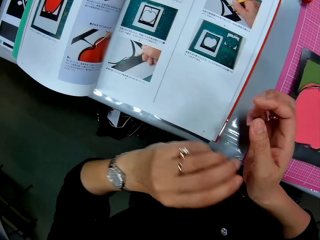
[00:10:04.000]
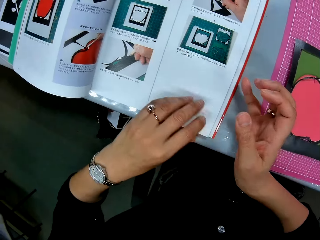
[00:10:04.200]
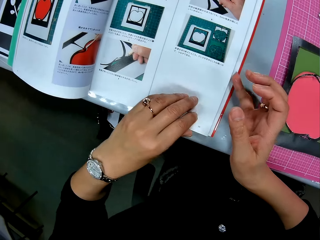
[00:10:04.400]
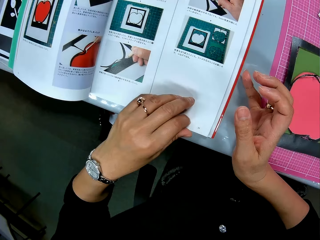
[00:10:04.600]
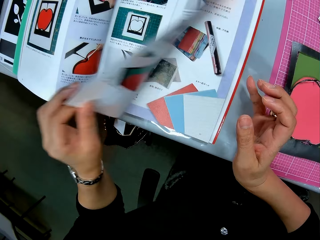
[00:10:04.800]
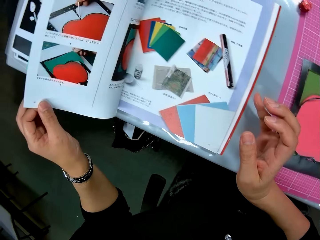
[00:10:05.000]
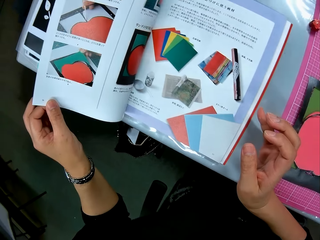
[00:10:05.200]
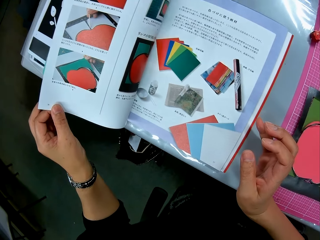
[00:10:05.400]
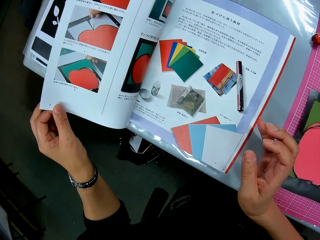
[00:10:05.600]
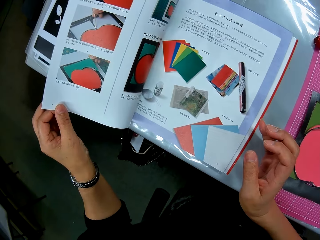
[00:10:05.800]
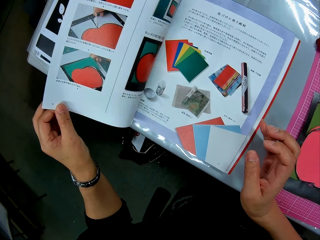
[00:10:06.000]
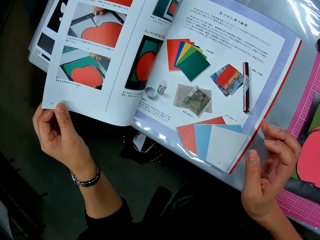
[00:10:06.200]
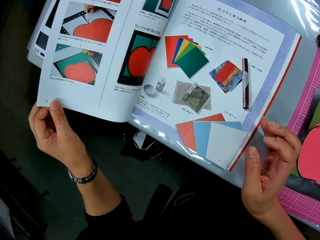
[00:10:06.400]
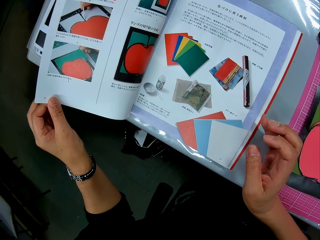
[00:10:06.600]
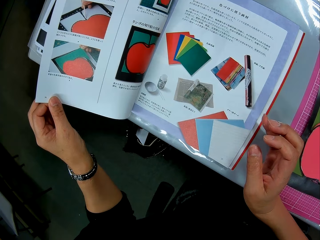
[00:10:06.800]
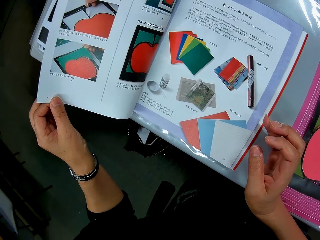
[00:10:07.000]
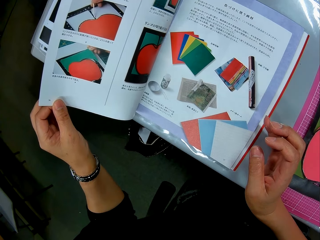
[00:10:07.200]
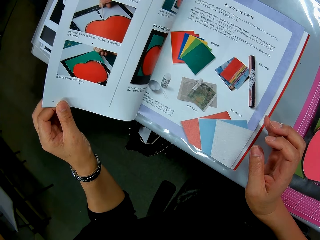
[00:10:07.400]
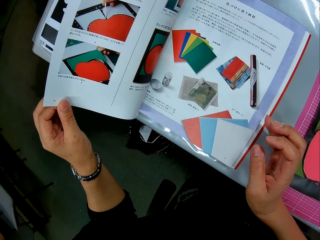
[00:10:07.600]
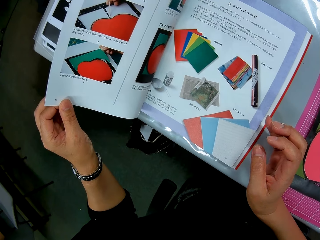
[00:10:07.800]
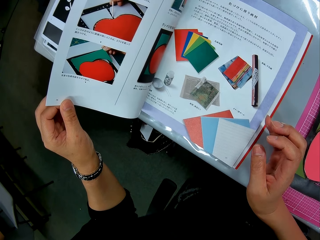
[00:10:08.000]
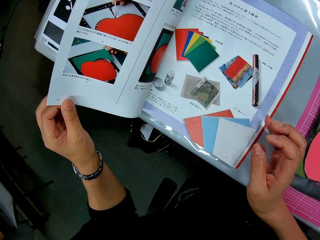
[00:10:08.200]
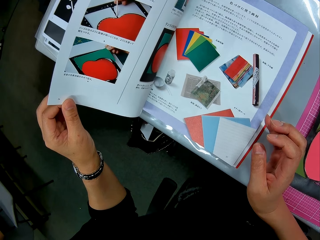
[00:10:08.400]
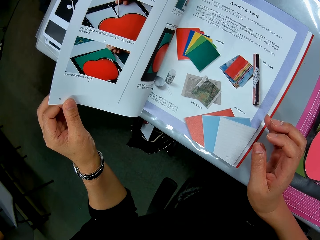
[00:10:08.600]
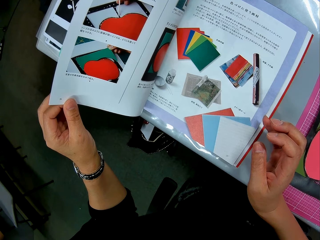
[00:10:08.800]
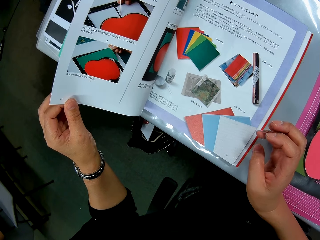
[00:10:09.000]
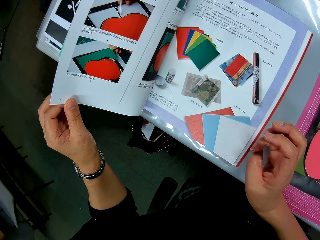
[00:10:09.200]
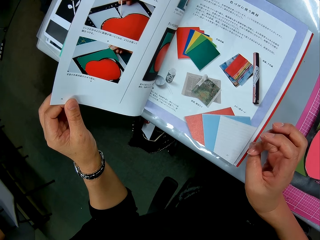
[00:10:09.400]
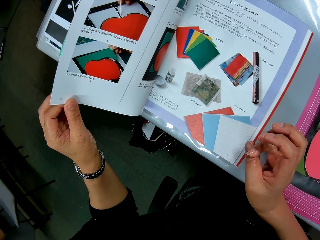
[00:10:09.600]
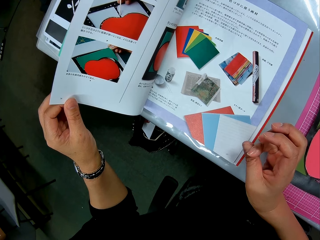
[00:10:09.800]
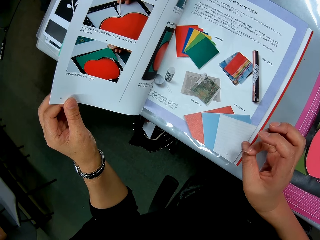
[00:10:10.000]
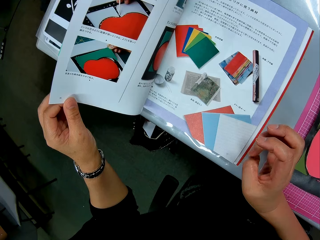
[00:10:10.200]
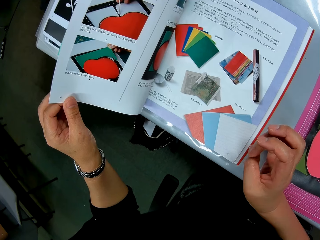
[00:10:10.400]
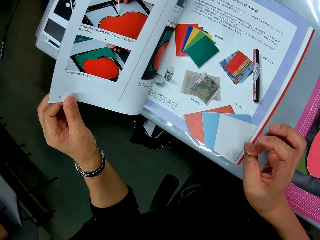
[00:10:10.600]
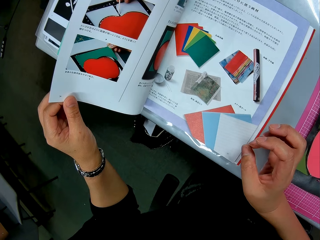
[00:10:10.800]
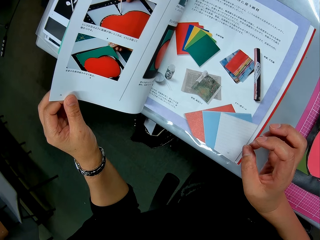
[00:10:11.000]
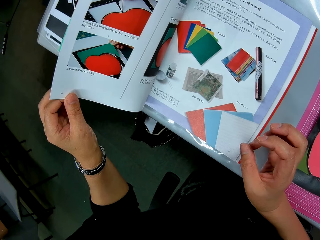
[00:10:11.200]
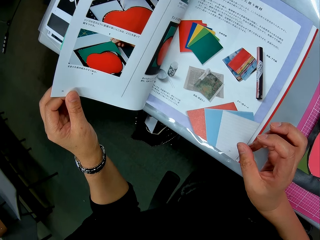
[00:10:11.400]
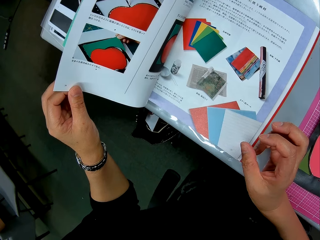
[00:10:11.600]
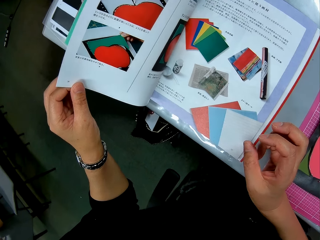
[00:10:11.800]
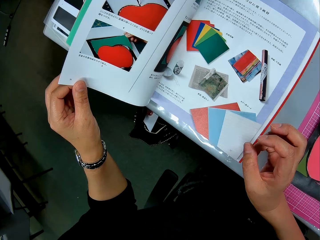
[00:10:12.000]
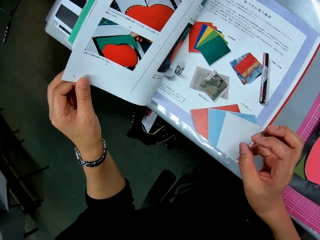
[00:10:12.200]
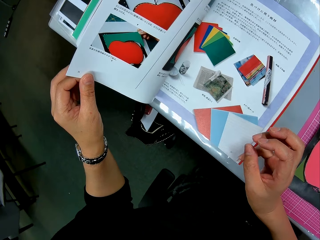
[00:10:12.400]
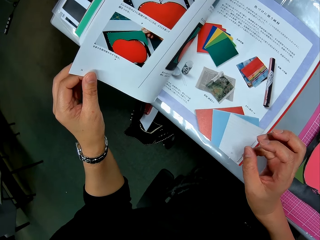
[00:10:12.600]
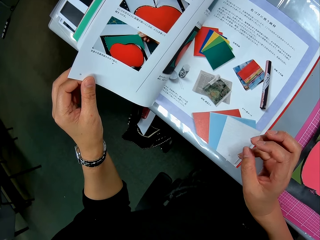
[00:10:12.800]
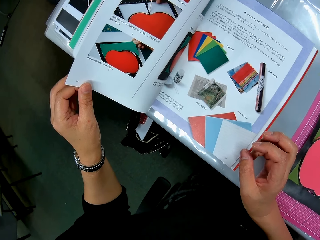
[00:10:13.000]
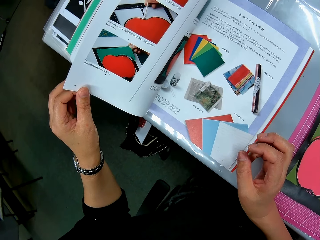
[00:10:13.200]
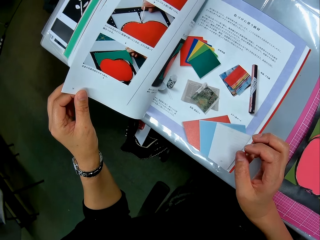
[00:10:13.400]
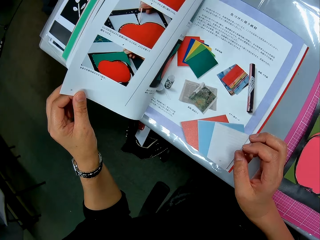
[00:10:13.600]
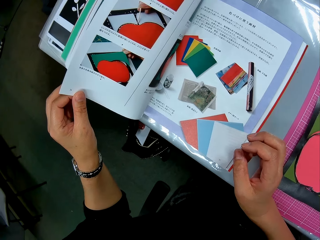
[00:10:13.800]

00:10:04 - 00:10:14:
The camera wearer opens a page of an instruction book on the table with her left hand. She reads from the book.

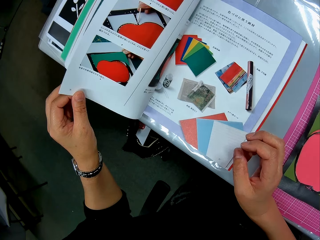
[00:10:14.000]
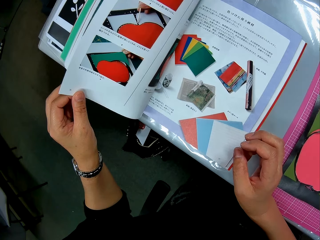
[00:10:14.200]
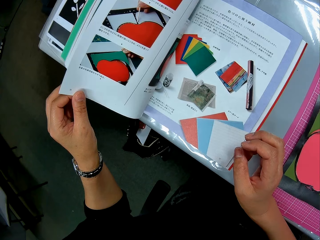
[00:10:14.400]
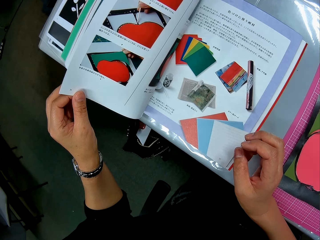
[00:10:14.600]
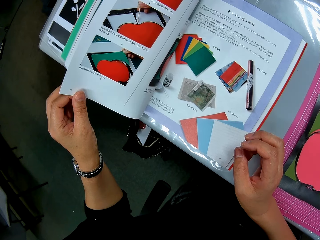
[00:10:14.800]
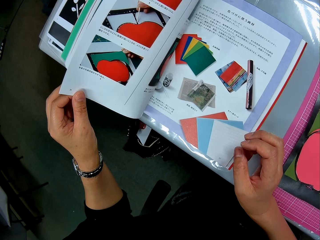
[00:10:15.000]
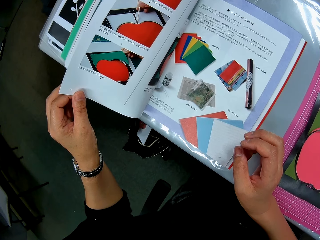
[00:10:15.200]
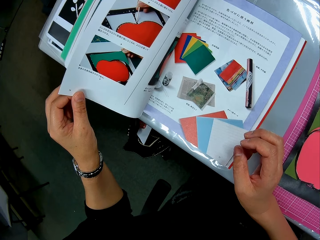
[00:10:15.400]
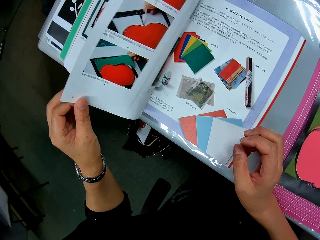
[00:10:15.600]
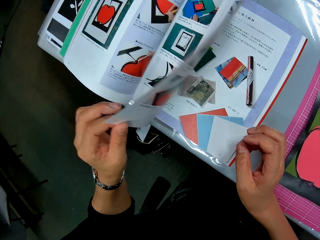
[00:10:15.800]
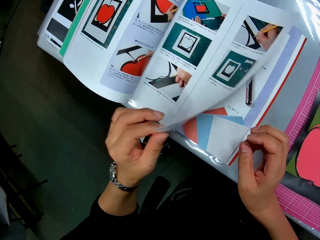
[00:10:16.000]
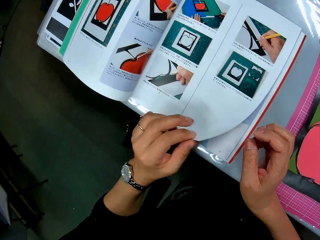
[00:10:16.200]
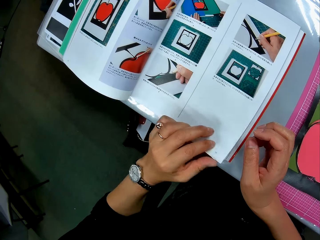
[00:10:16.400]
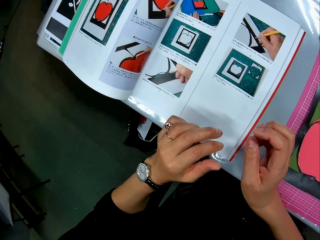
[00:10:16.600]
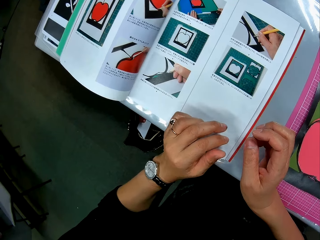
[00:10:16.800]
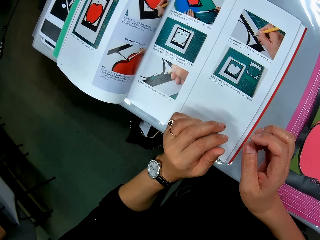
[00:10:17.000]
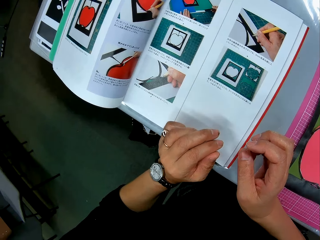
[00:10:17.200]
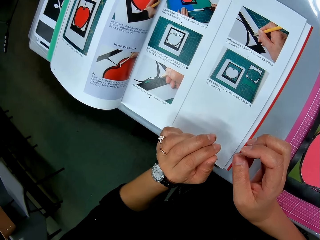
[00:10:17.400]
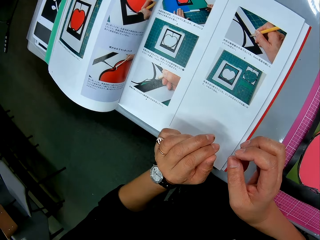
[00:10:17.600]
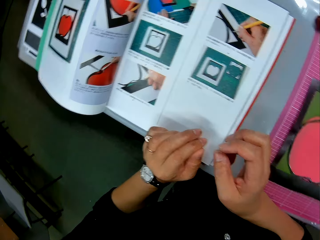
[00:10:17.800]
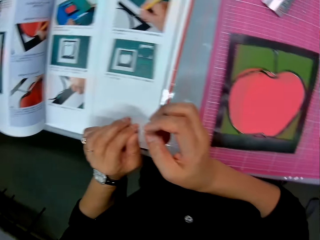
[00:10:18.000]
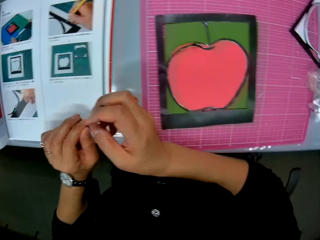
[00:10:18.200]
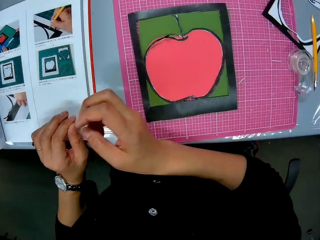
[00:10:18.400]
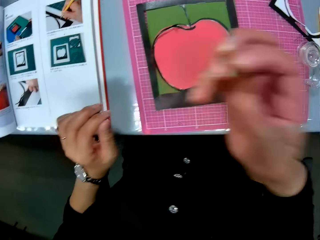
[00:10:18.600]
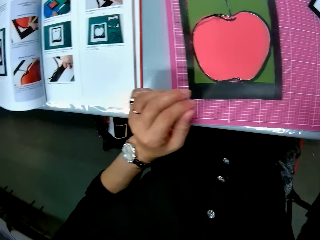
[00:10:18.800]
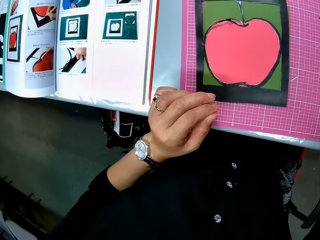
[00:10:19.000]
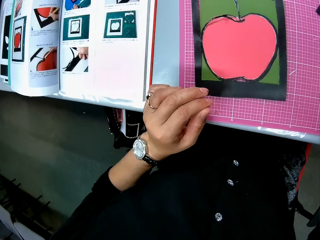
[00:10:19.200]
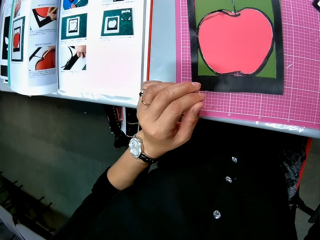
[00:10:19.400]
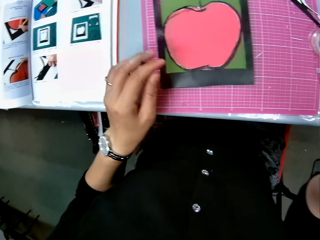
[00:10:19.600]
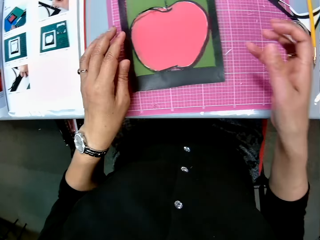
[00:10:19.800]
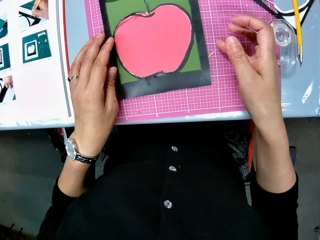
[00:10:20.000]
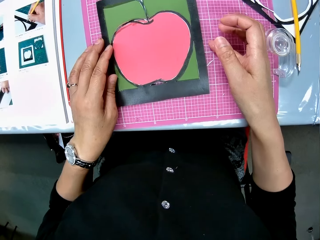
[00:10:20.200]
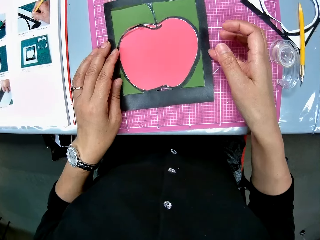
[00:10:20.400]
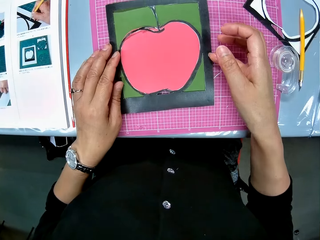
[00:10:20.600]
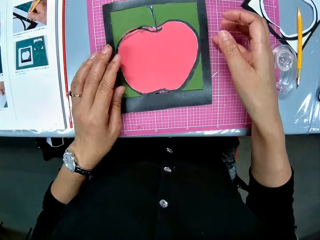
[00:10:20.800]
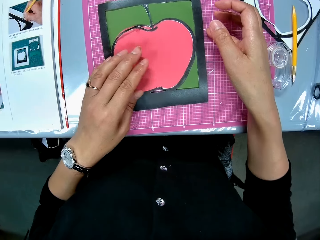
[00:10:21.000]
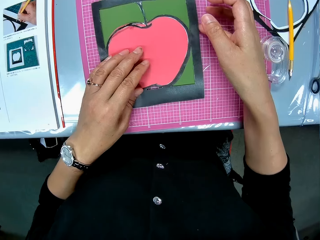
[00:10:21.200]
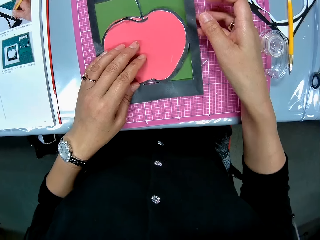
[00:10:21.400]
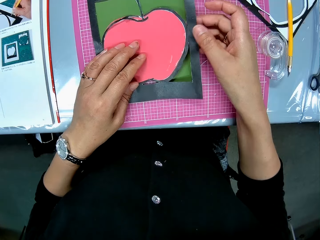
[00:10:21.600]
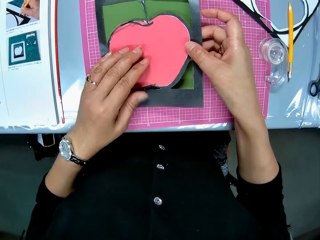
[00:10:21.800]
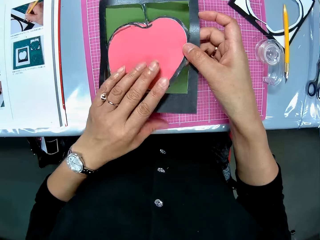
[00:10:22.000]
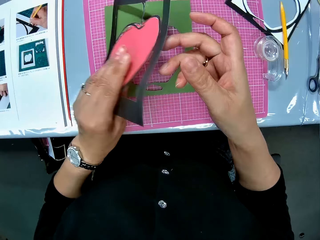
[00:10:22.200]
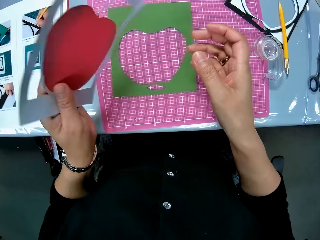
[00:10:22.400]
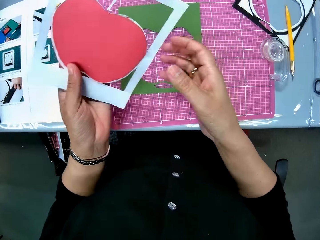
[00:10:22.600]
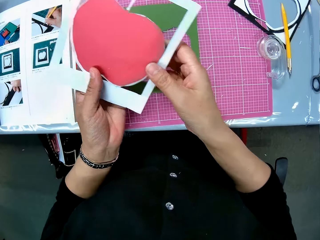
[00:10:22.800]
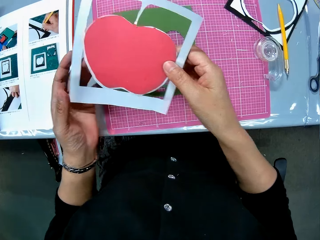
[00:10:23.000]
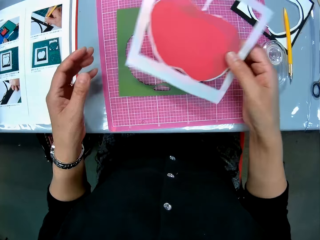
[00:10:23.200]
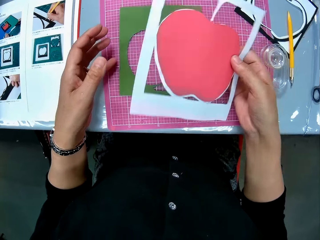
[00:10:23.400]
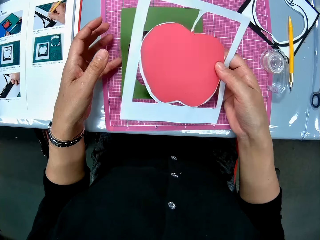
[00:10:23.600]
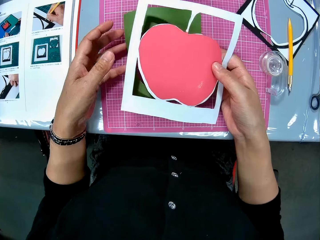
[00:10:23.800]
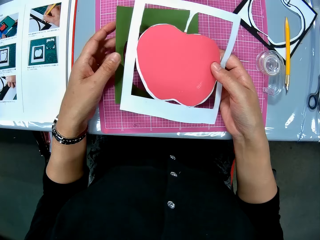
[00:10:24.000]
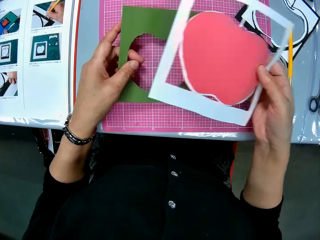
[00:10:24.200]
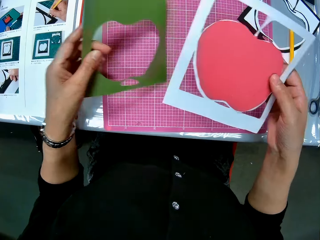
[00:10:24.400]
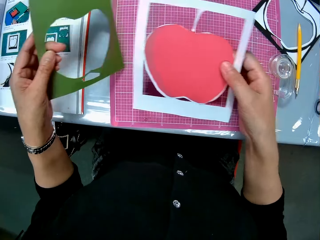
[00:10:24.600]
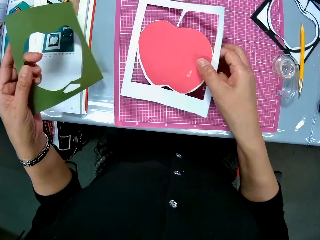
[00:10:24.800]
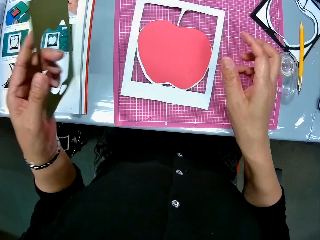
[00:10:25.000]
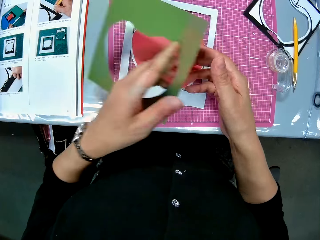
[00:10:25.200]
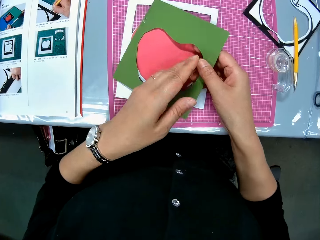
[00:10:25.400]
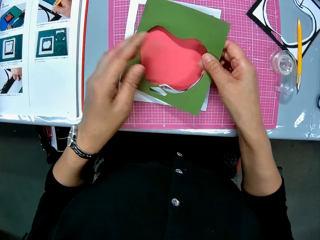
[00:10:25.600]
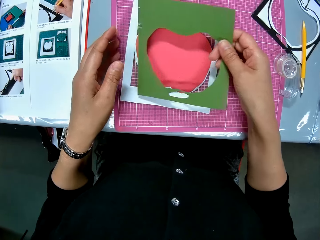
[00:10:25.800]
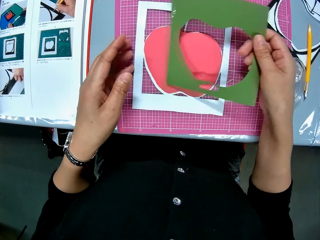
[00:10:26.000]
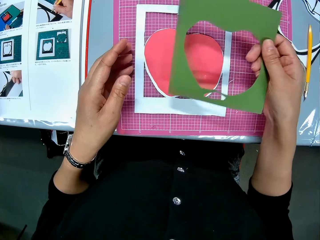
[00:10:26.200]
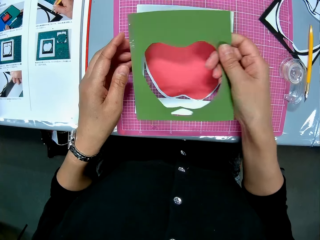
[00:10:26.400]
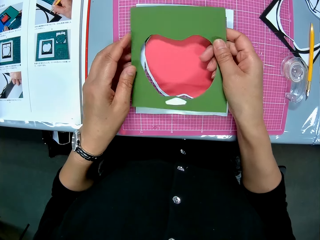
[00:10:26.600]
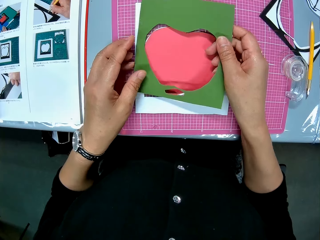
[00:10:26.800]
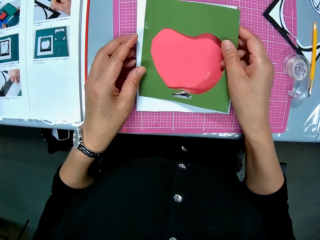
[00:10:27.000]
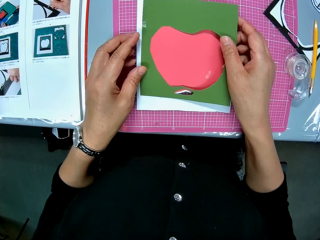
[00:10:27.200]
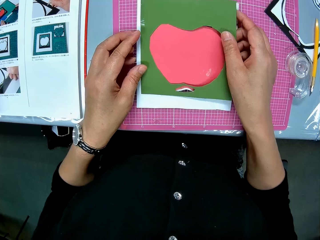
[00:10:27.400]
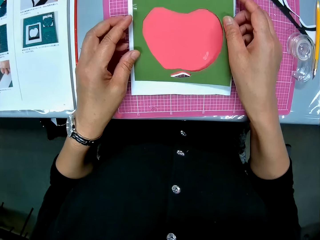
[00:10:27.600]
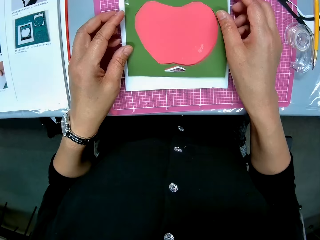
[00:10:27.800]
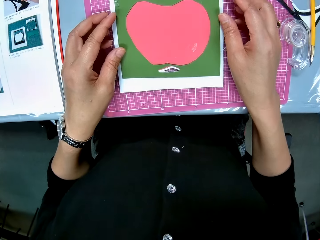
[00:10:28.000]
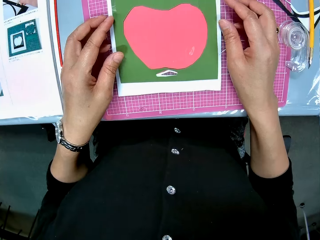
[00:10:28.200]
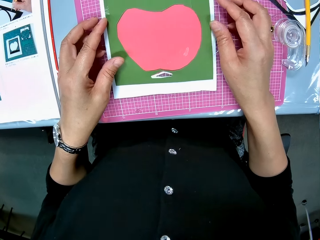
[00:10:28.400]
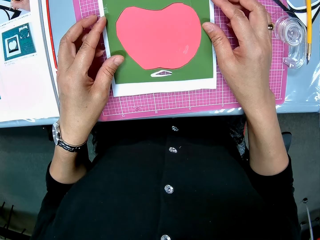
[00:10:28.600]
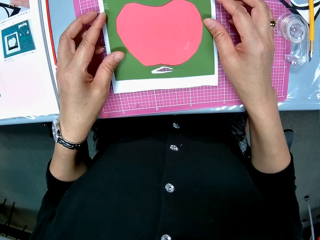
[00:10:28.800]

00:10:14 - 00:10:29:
The camera wearer closes the page. She reaches for something from the side. She picks the art paper on top of the green art paper on the pink sheet. She turns the art paper backward. She passes the art paper to her right hand. She picks the green art paper on the pink sheet with her left hand. She drops the art paper on her right hand on the pink sheet. She places the green art paper on the art paper on the pink sheet. She puts one side of the crafting paper on the cutting mat.
